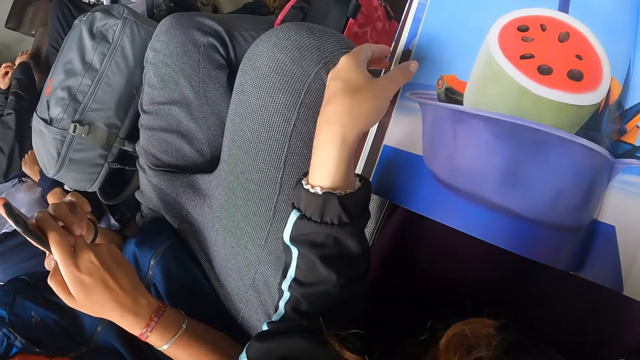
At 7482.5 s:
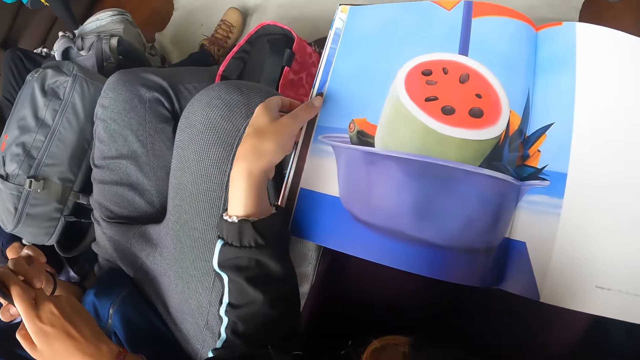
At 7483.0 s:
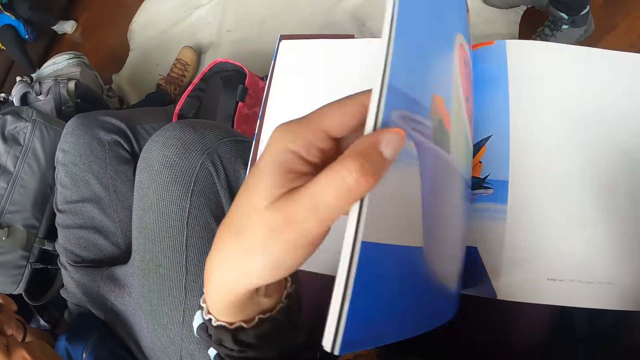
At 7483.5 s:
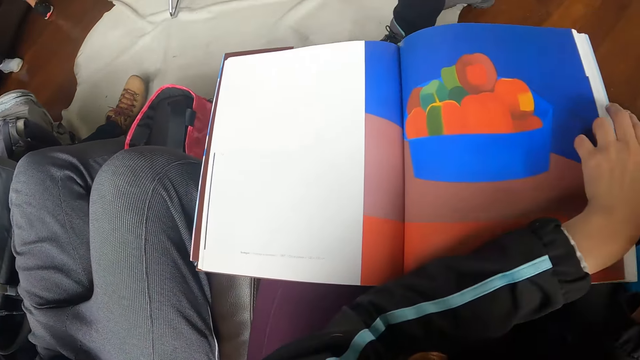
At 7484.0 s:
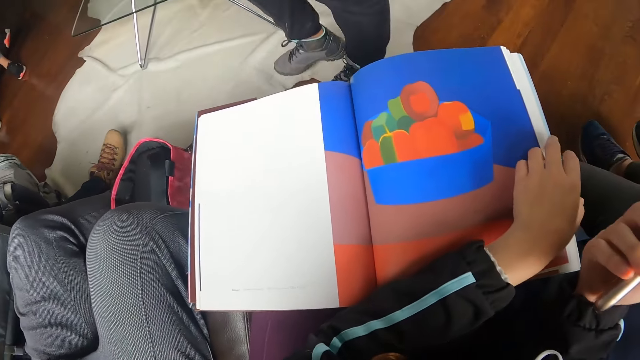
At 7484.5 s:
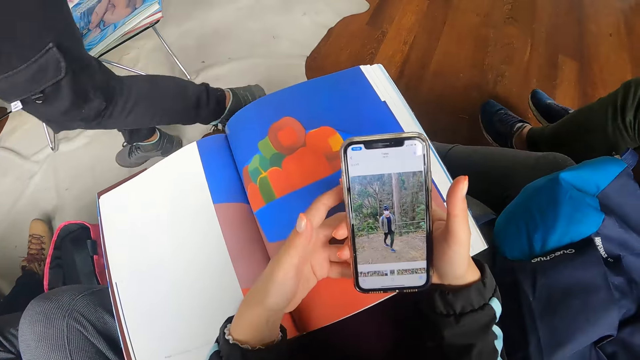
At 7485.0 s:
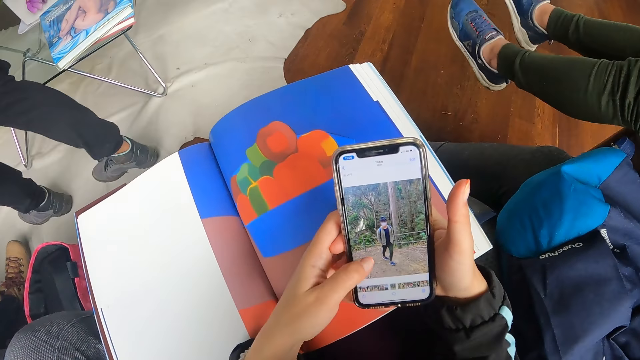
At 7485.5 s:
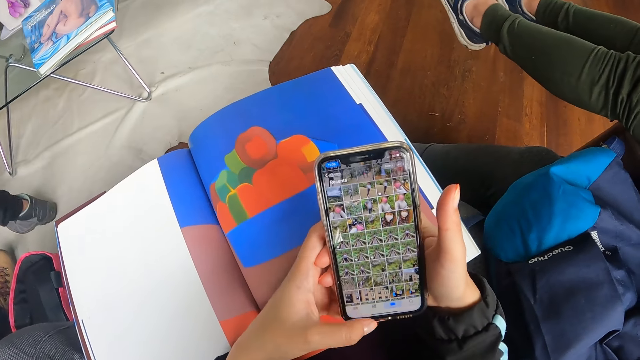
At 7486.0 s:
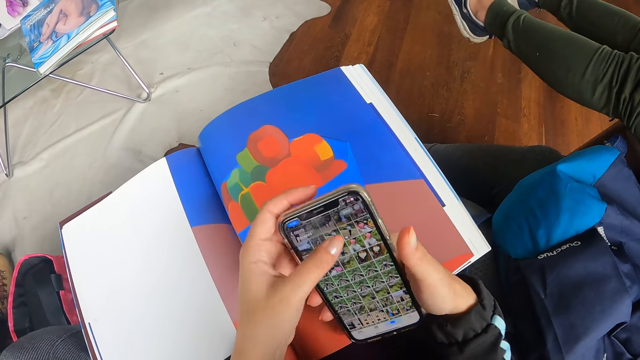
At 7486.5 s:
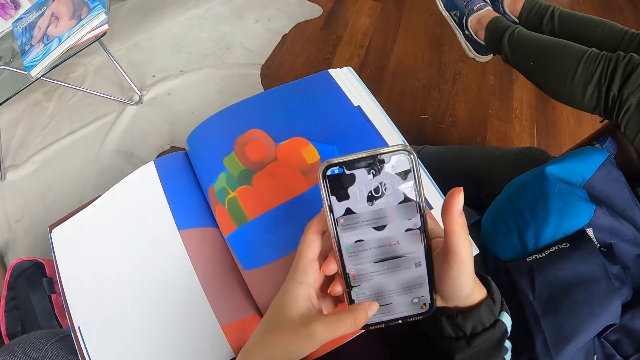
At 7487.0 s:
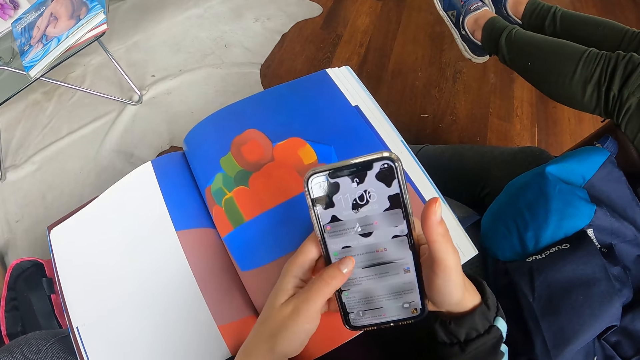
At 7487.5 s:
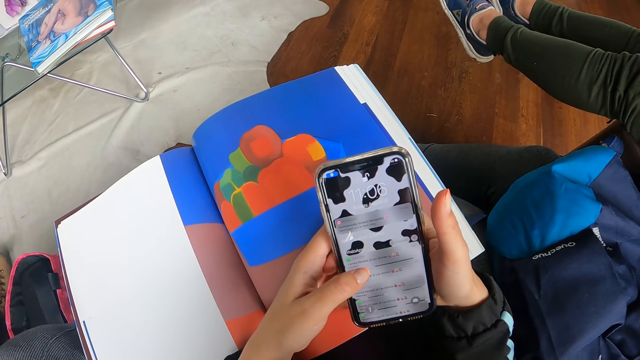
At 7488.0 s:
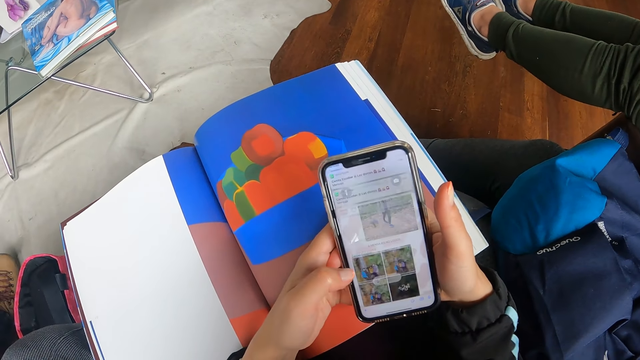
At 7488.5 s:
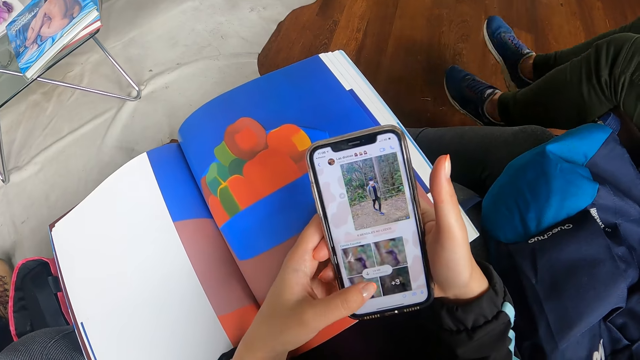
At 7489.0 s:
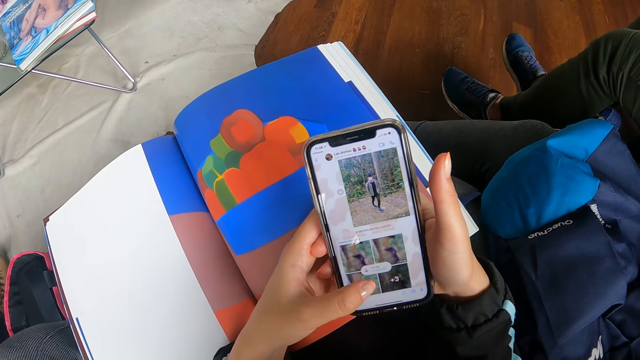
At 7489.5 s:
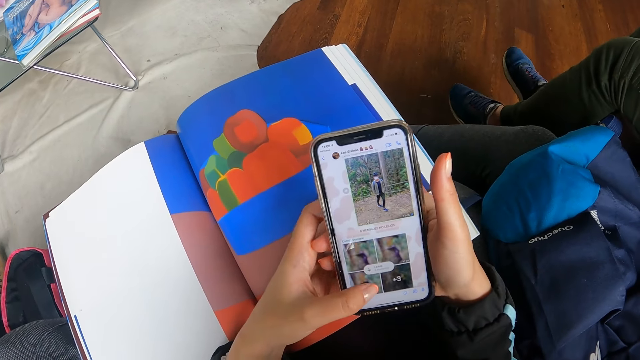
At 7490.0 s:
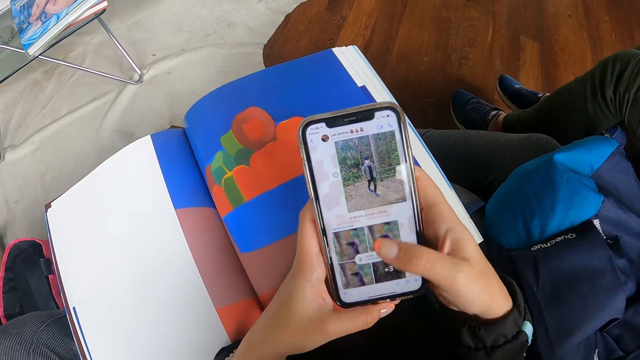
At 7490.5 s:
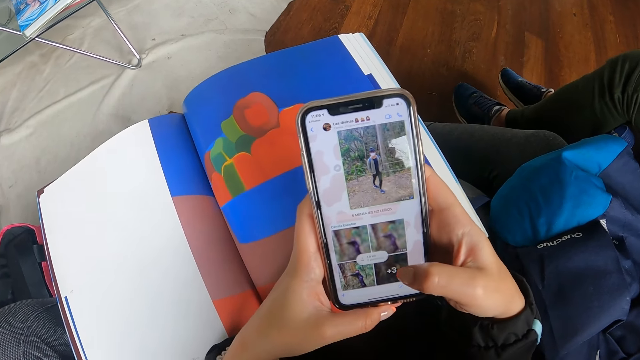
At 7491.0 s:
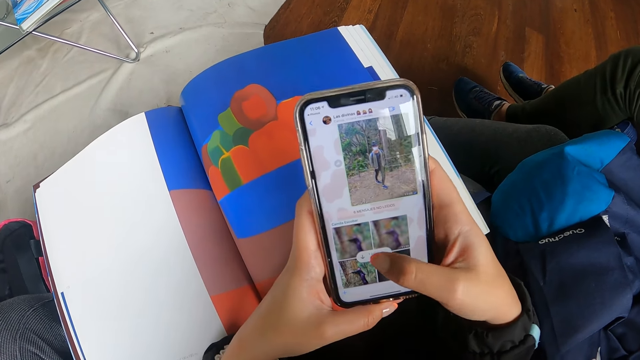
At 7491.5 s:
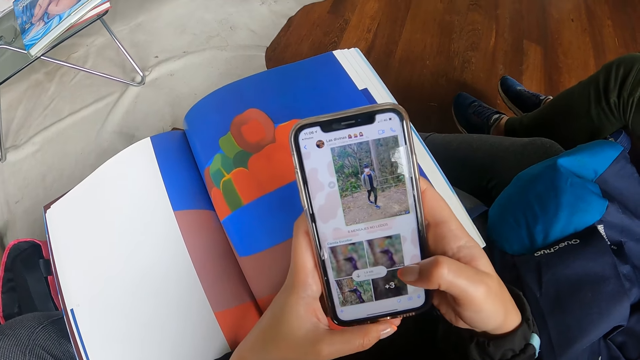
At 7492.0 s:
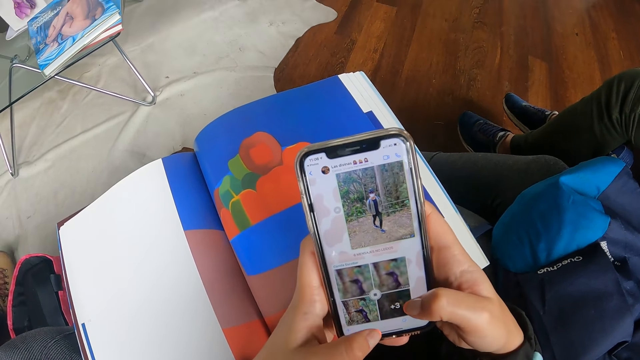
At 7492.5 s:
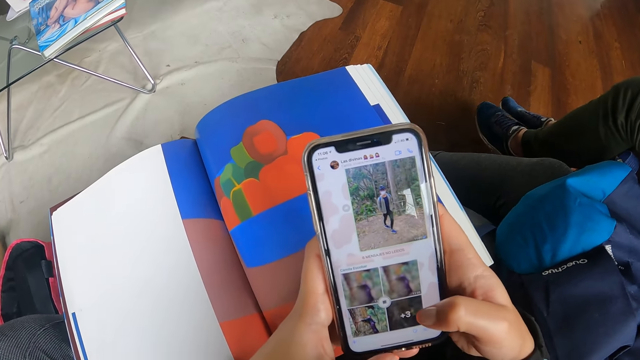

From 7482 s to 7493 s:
The camera wearer operates the phone with her left hand. She holds the phone with both hands. She operates the phone with her right hand.

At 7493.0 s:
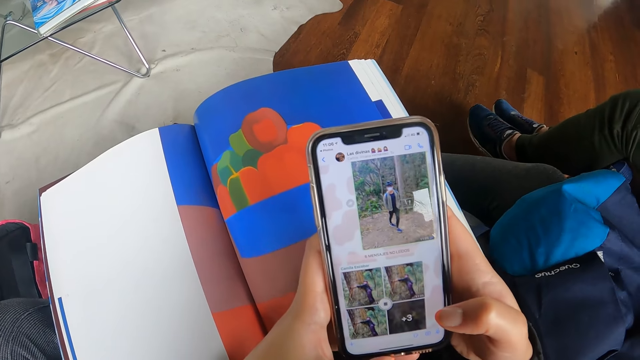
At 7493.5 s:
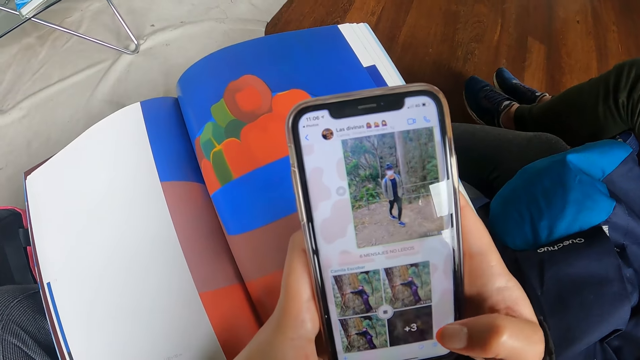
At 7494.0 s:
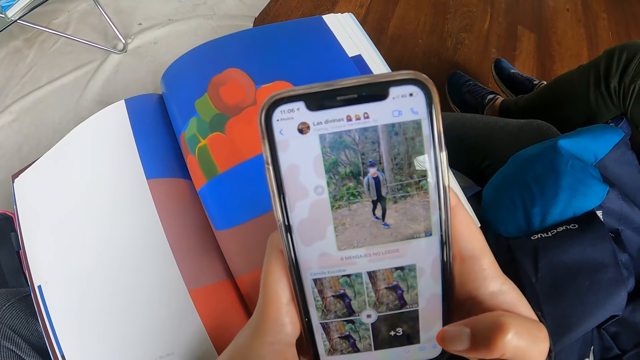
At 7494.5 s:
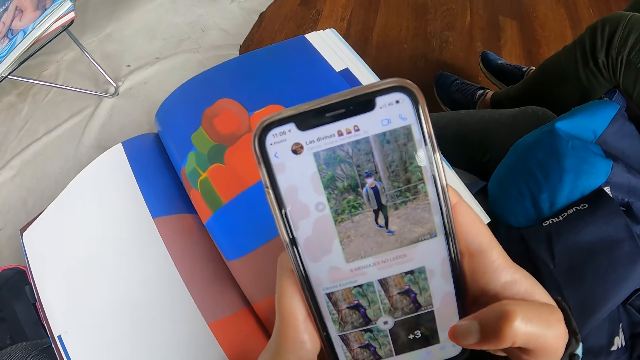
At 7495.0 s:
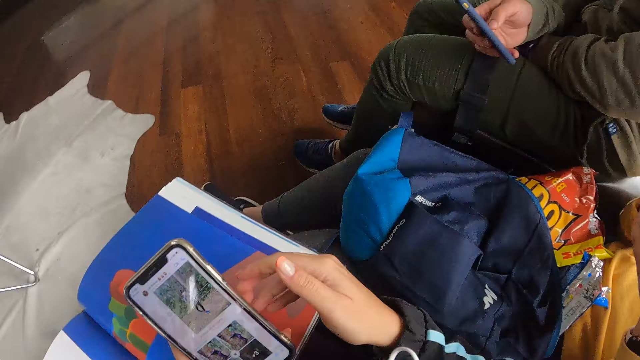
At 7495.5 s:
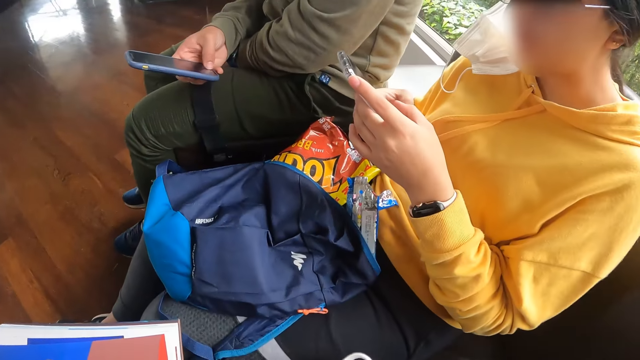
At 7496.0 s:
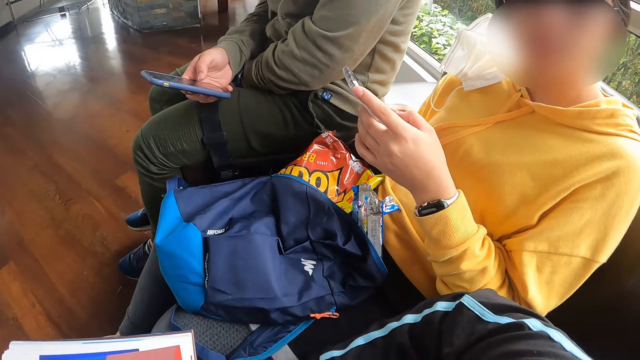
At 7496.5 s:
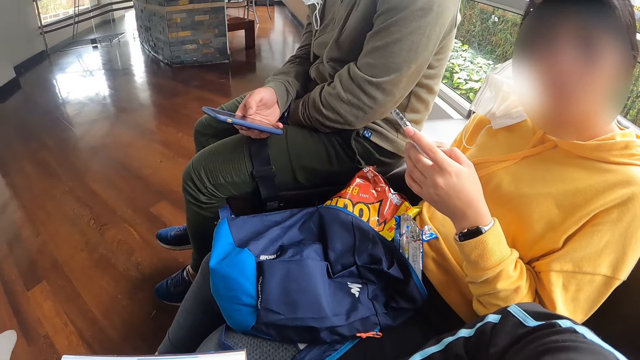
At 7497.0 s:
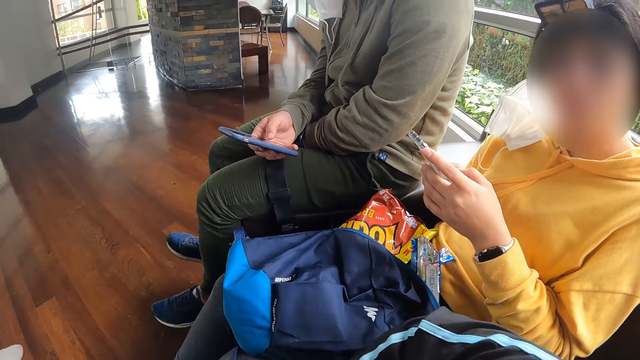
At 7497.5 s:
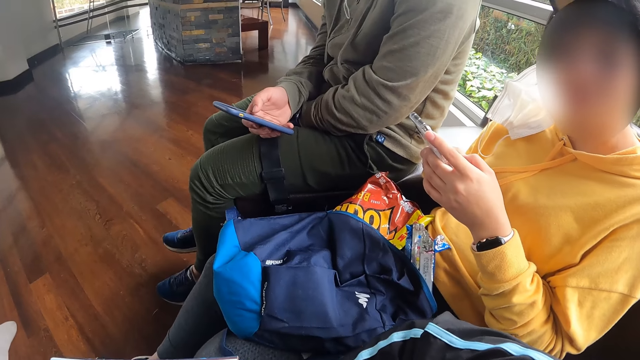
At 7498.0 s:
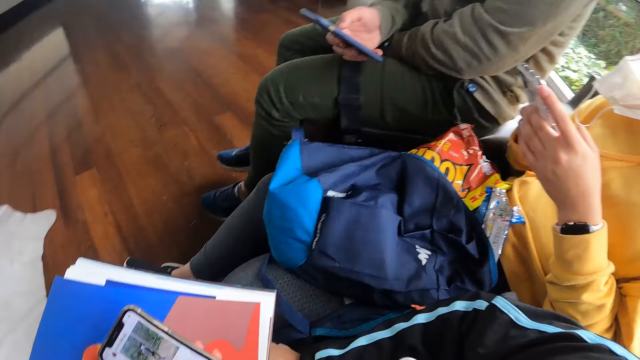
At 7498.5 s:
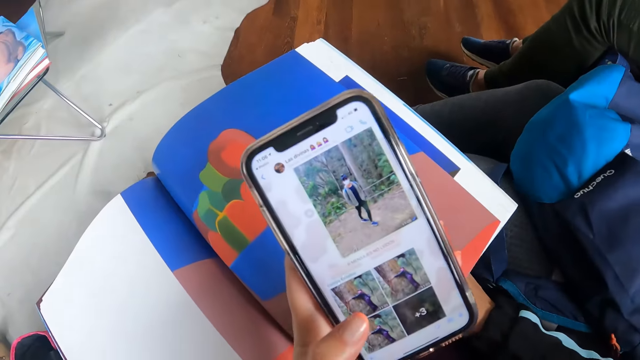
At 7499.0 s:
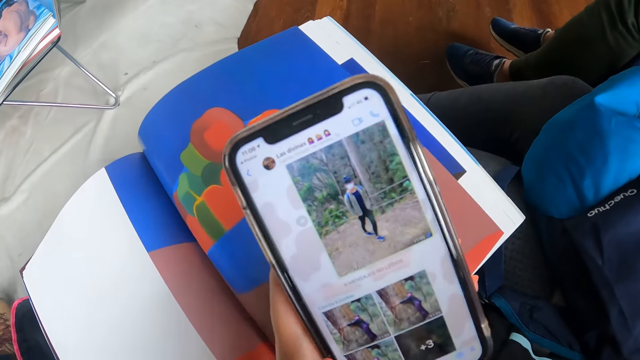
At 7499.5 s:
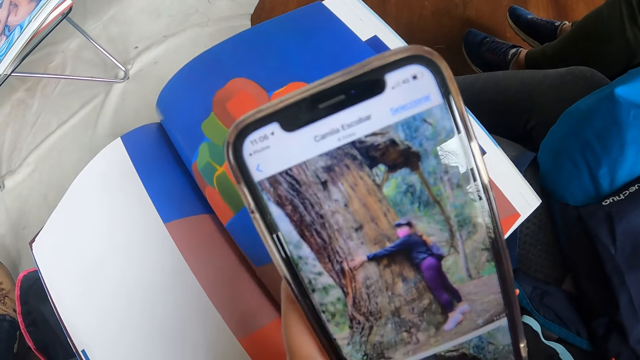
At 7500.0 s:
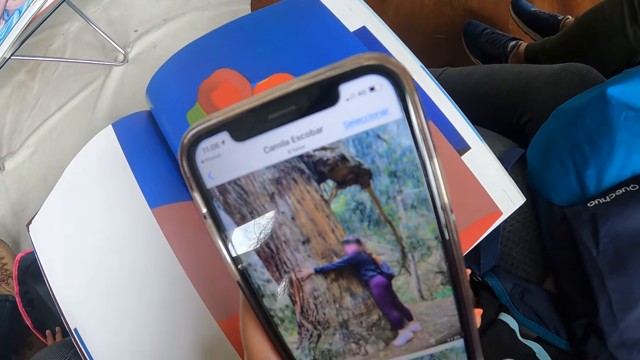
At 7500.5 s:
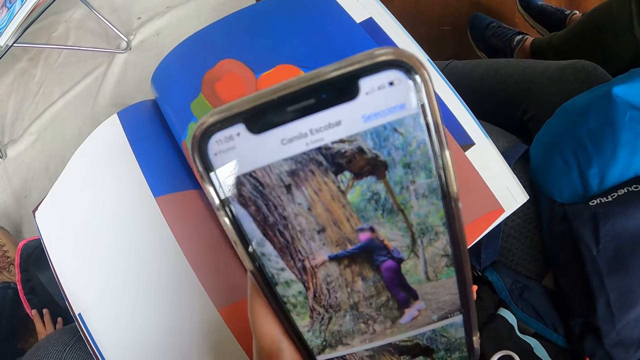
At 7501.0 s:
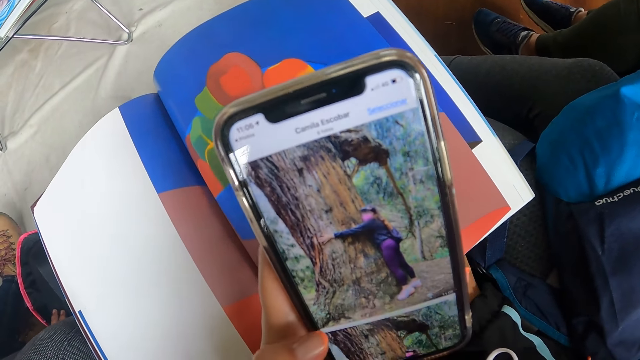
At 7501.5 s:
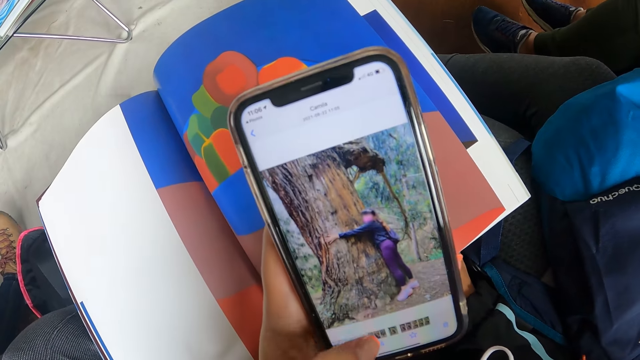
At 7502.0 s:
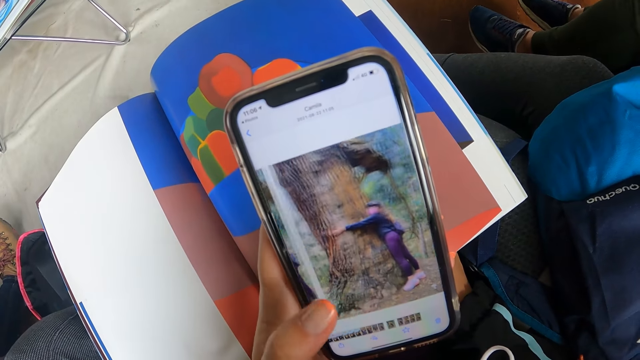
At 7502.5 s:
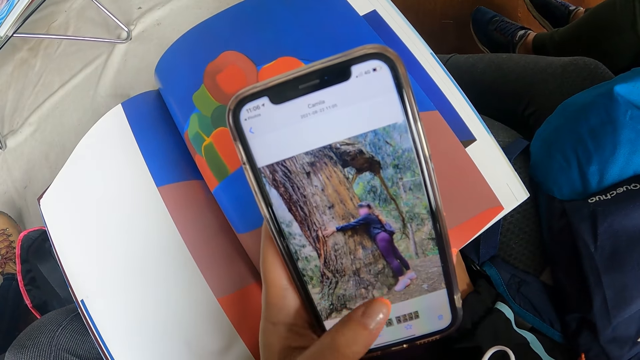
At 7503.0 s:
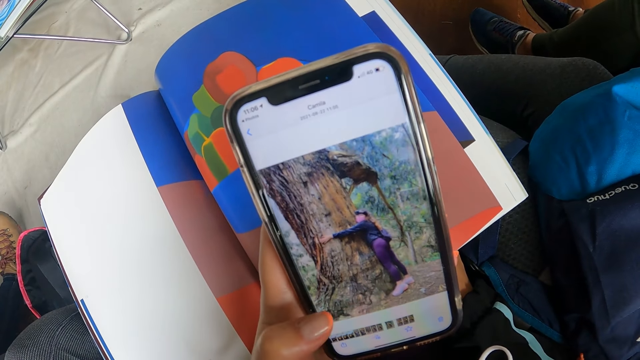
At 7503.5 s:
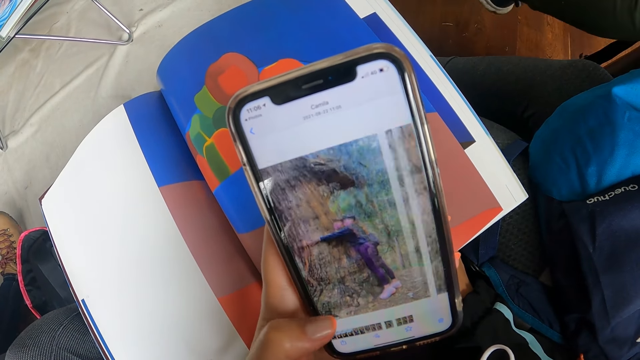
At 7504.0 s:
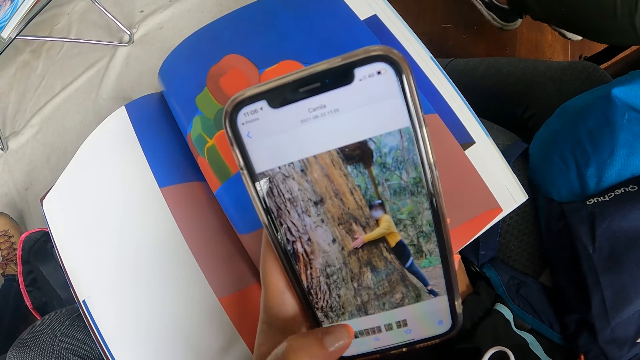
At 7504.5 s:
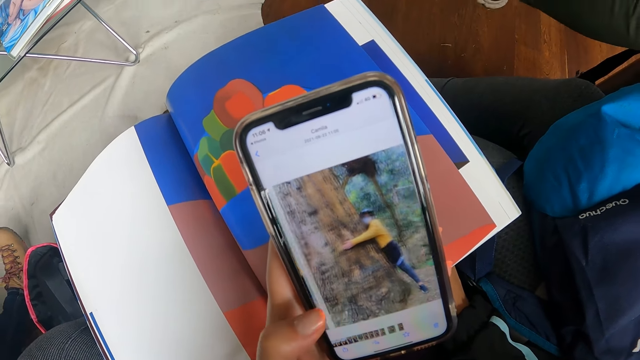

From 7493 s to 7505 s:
The camera wearer holds the phone in her right hand. She operates the phone with her right hand.
